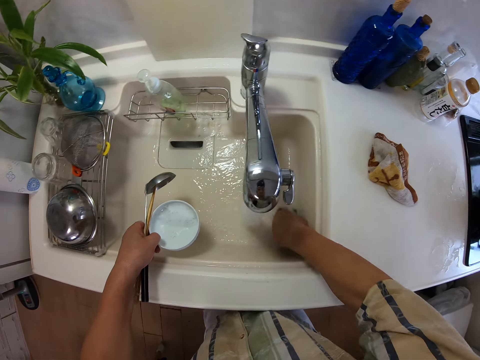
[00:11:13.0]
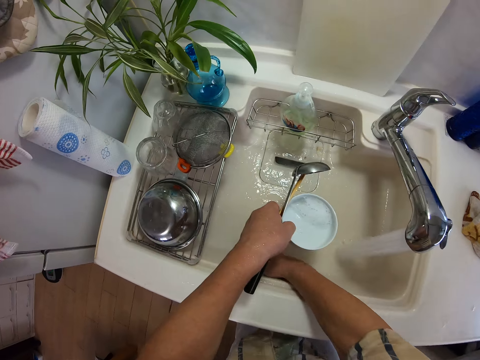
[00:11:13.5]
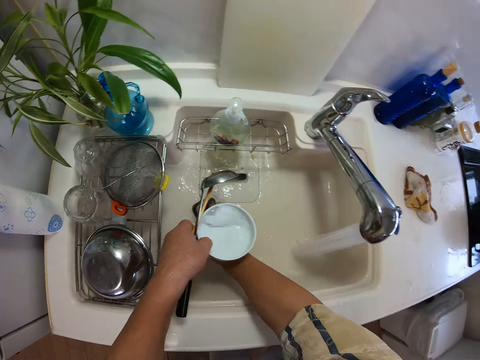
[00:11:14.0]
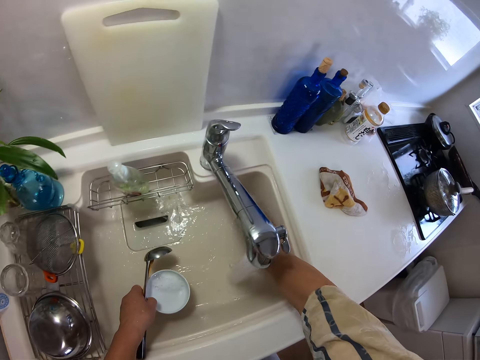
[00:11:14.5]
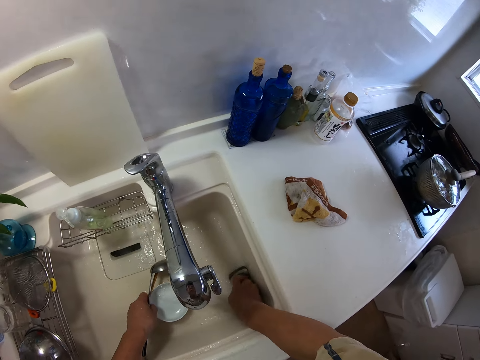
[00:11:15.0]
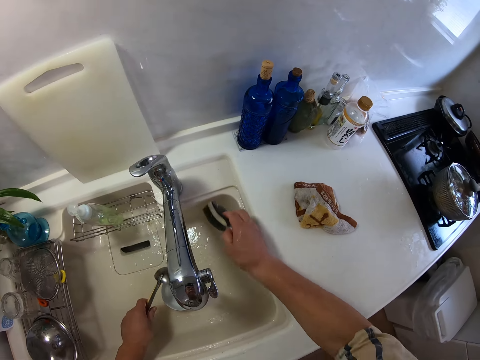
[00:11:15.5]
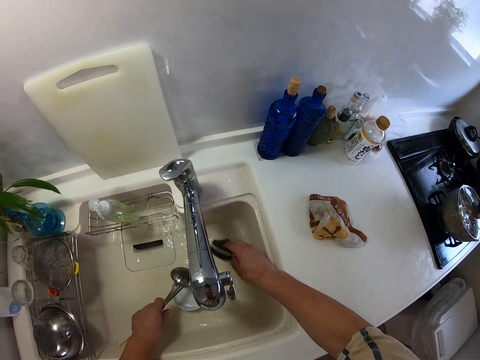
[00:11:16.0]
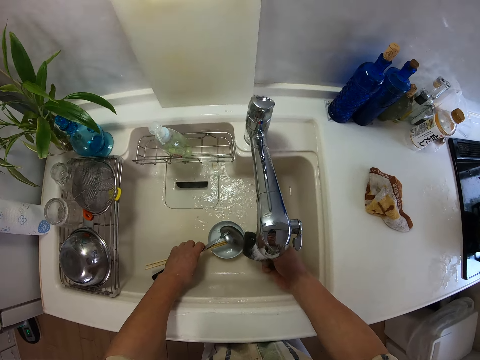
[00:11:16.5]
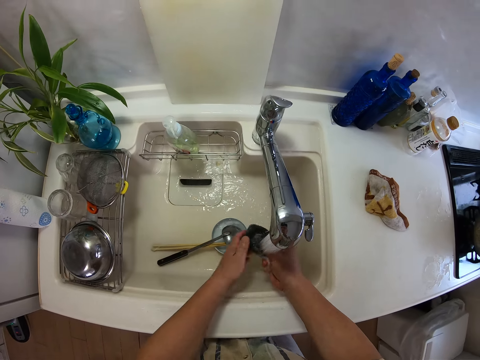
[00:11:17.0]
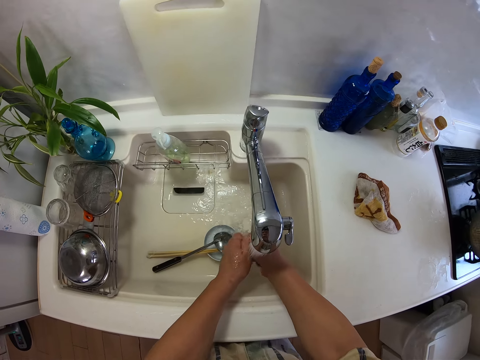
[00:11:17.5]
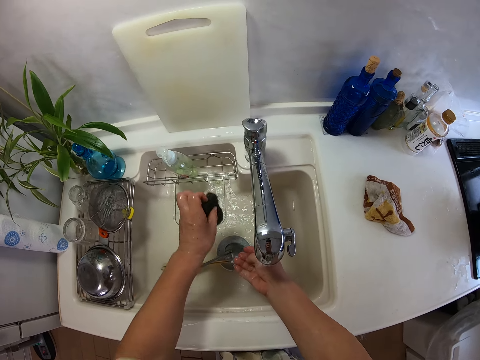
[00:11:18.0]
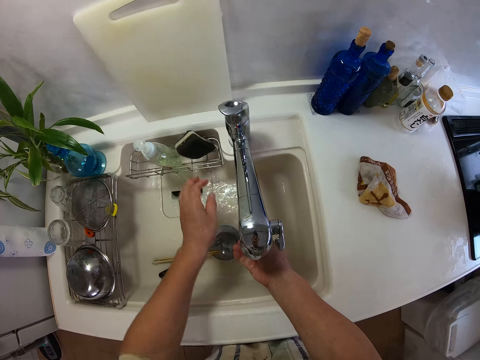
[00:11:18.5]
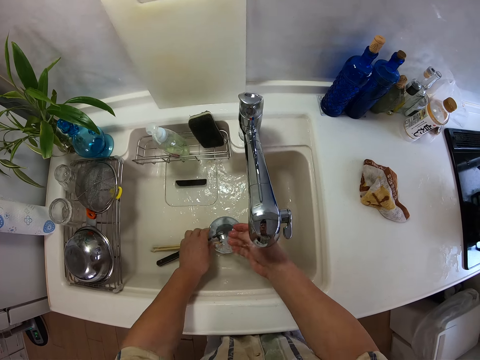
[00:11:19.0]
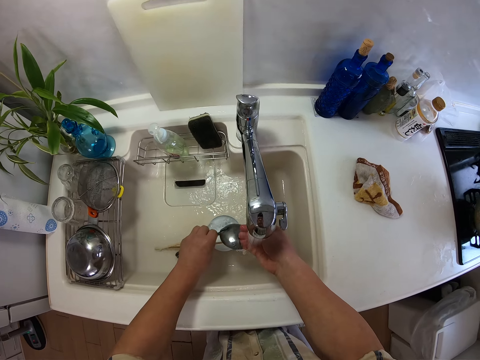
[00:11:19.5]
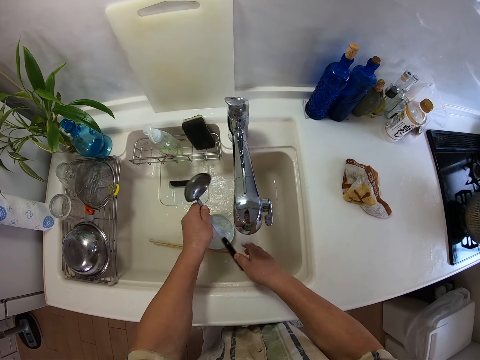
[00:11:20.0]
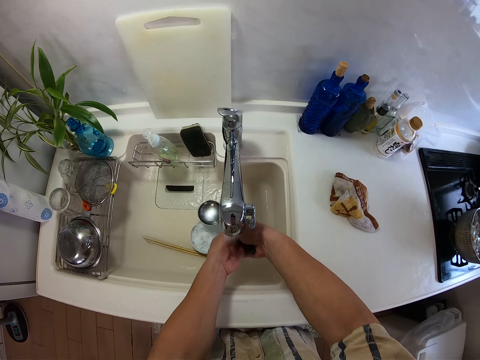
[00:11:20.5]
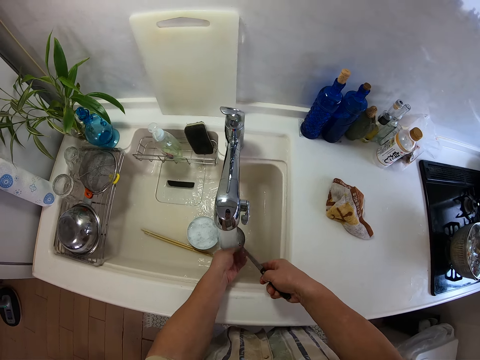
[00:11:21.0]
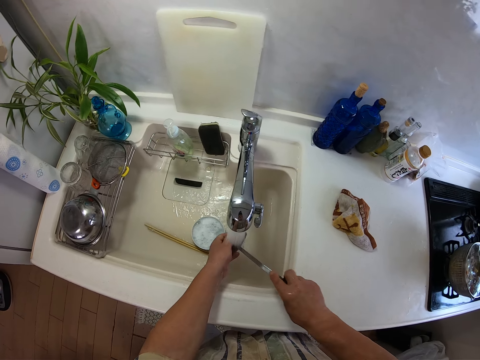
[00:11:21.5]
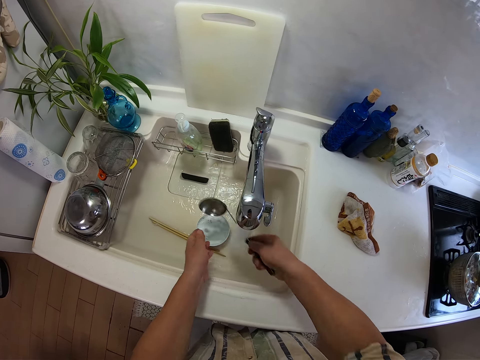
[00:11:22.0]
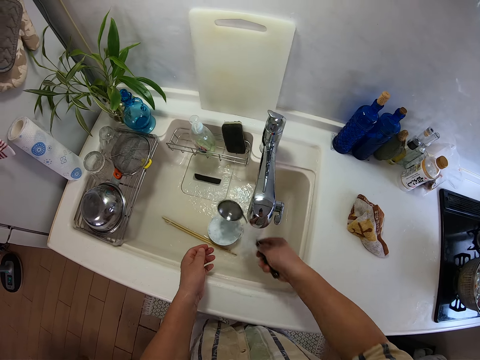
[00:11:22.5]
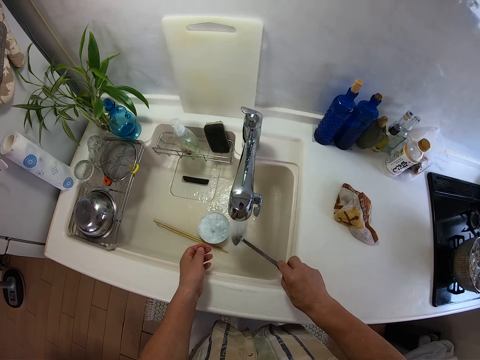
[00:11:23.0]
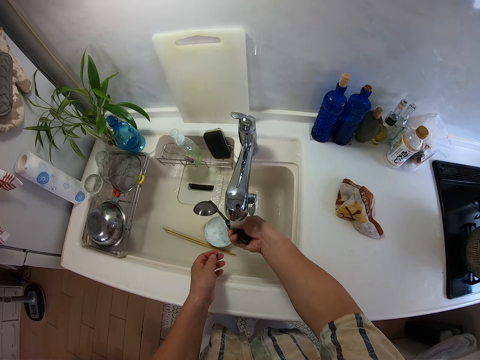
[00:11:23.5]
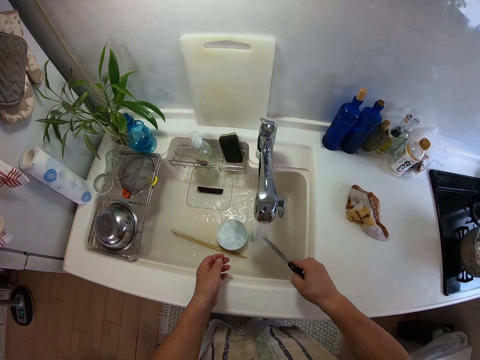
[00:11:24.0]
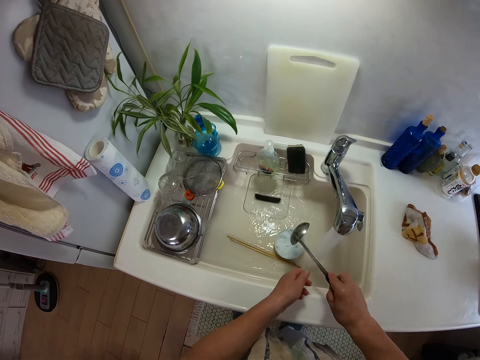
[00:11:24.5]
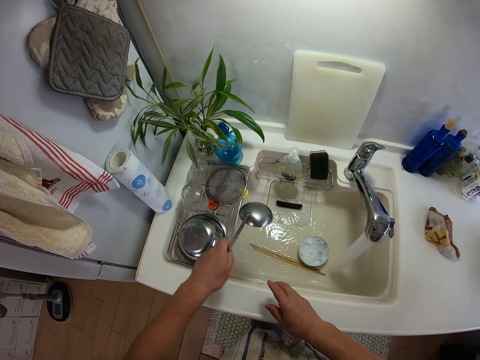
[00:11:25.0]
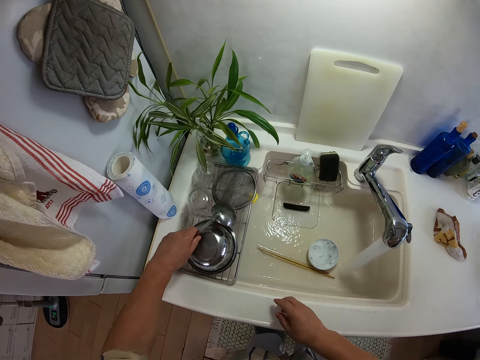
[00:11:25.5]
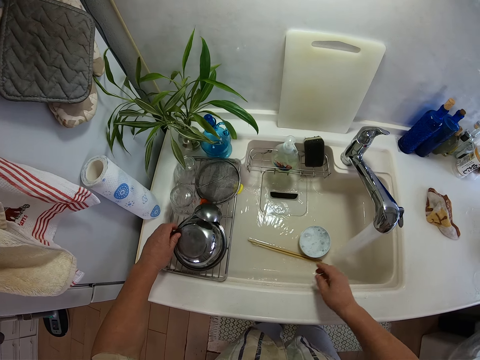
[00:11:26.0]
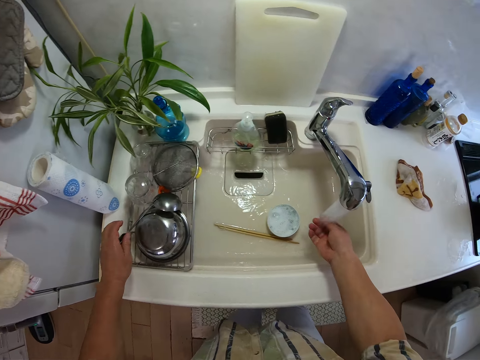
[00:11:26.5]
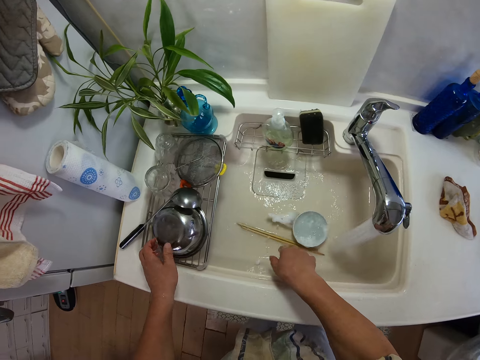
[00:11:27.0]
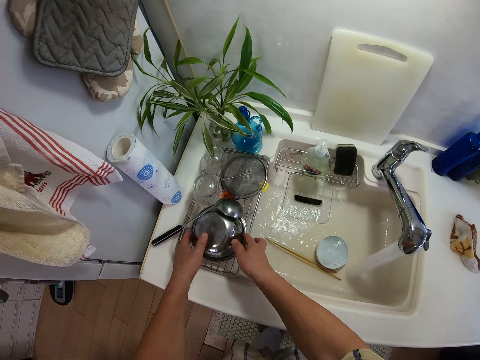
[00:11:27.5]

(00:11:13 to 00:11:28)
The camera wearer puts the bowl and spoon in the sink with his left hand. He rinses the sponge with his hands, puts the sponge in the sponge drain with his left hand, and rinses the cooking spoon with his hands. He passes the spoon to his left hand and puts the spoon on a stainless bowl with his left hand.

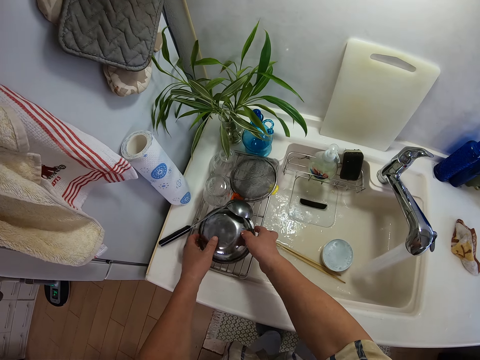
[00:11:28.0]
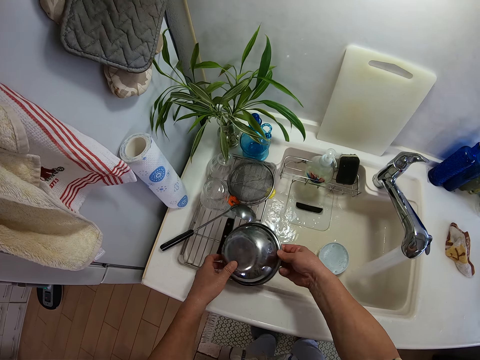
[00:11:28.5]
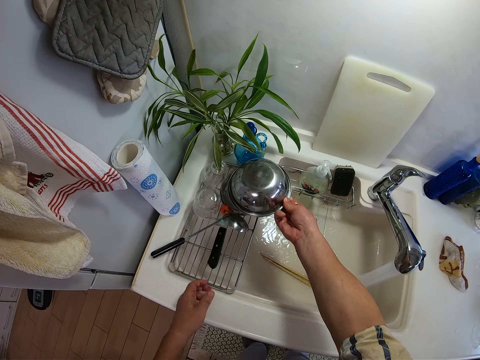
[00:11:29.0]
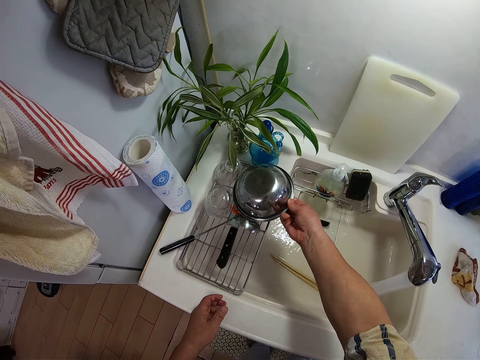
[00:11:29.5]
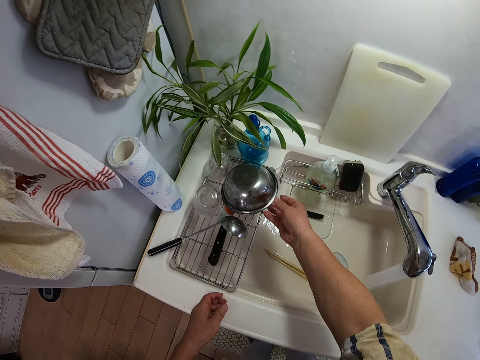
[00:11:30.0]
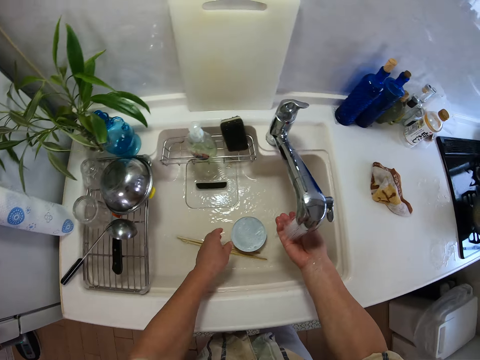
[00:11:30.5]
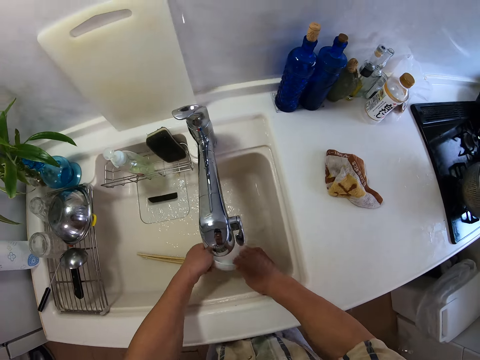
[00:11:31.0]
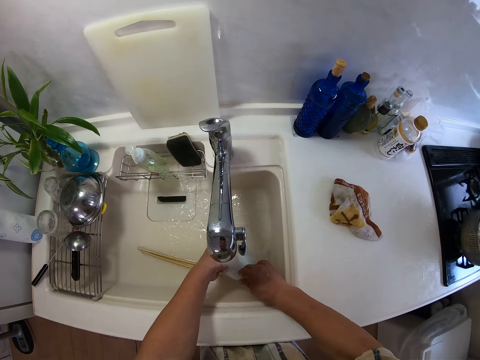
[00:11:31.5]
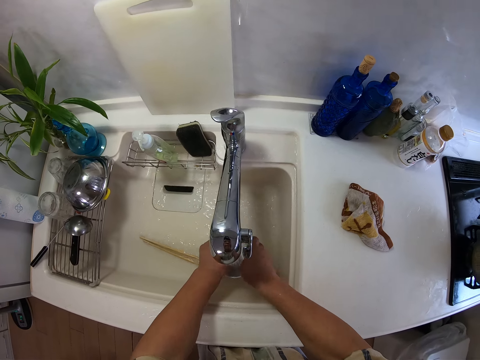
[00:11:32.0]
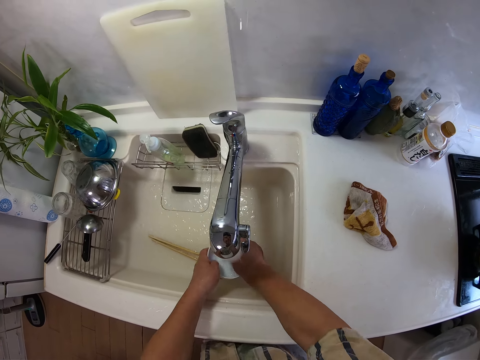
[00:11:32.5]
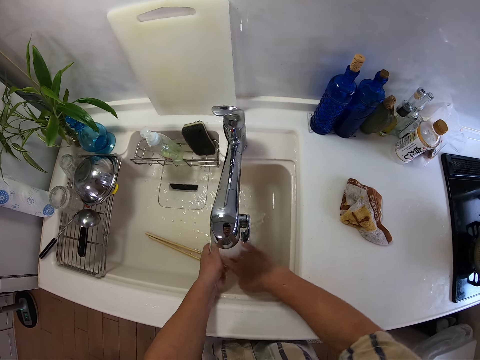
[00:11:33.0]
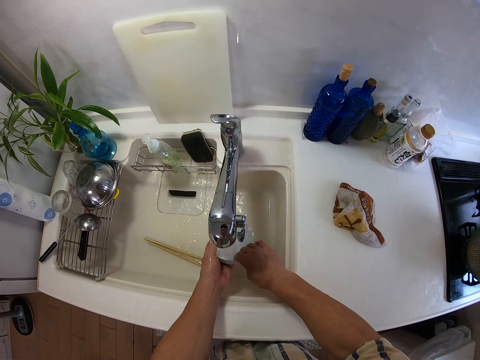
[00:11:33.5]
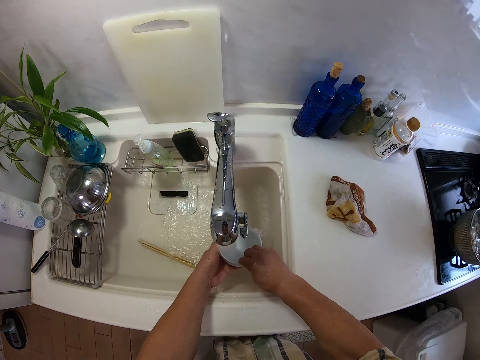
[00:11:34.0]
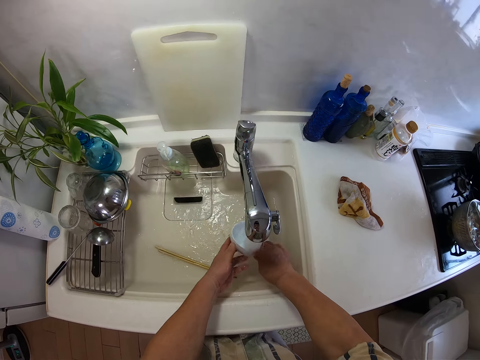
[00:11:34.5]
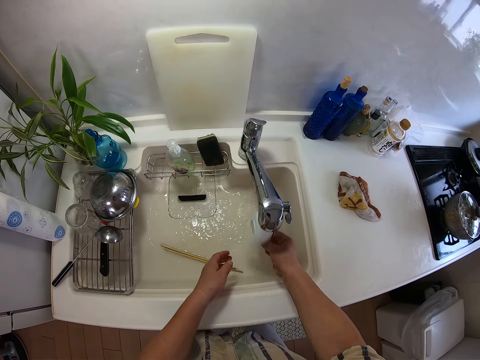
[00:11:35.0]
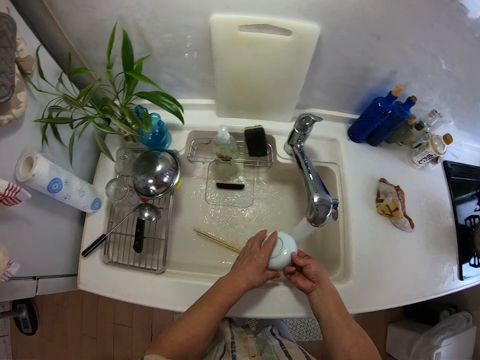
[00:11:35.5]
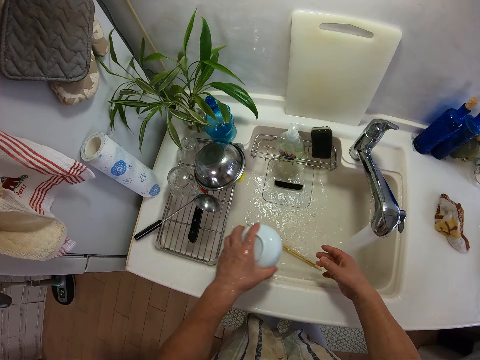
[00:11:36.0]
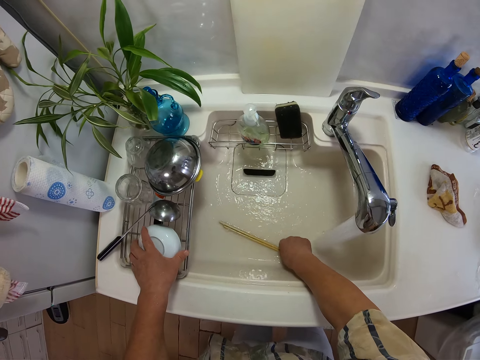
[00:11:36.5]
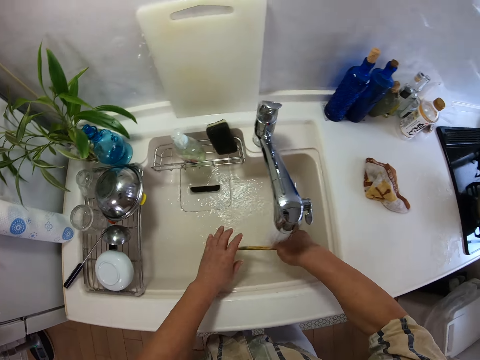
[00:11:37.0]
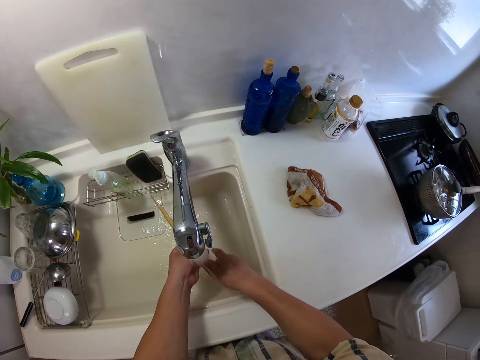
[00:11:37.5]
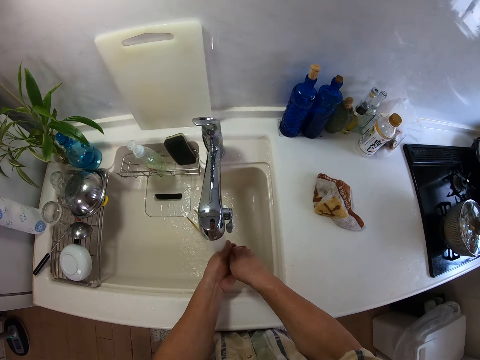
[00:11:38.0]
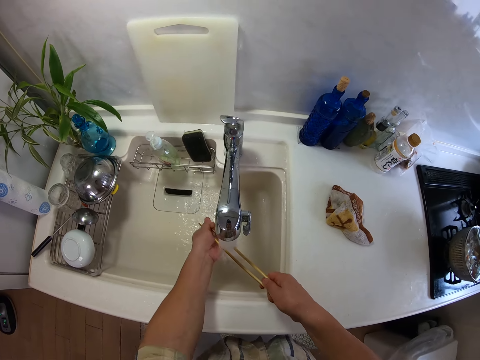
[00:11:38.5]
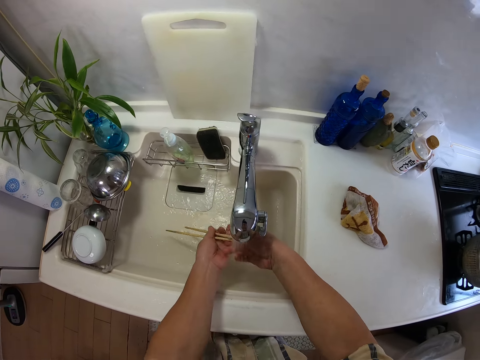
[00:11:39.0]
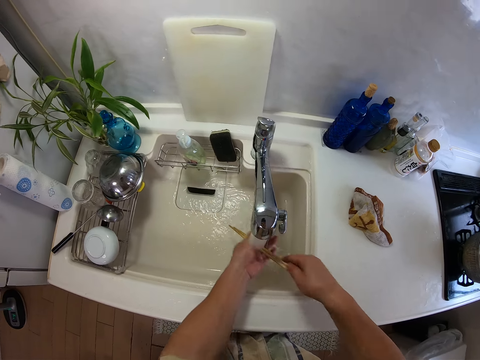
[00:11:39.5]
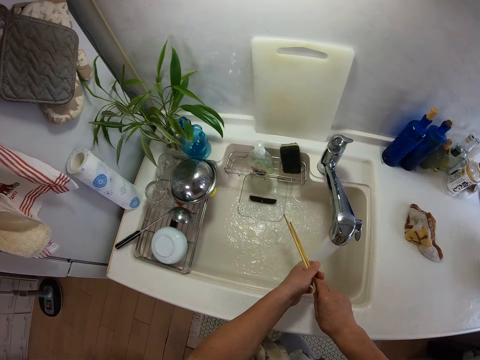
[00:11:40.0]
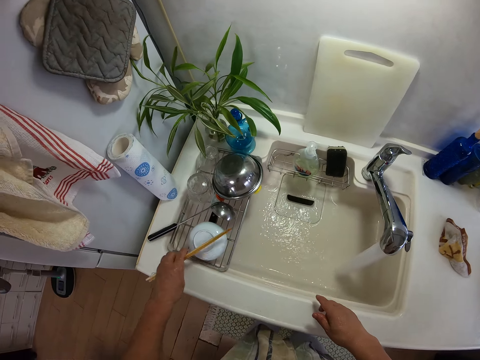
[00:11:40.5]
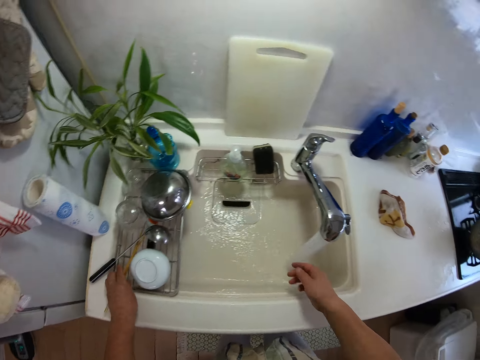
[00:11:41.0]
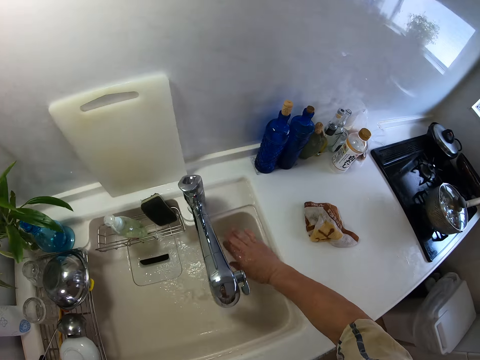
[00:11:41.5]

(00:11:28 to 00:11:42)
The camera wearer picks up the stainless bowl with his hands. He re-arranges the plate. He puts the stainless bowl on the sieve with his right hand. He rinses the bowl with his hands, passes the bowl to his left hand, and puts the bowl on a plate rack with his left hand. He picks up the chopsticks in the sink with his right hand, rinses the chopsticks with his hands, passes the chopsticks to his left hand, and puts the chopsticks on the plate rack with his left hand. He rinses his right hand.
